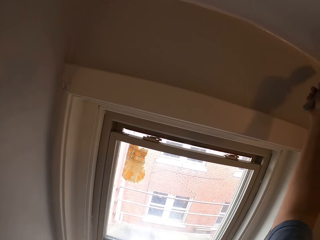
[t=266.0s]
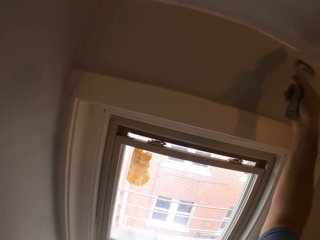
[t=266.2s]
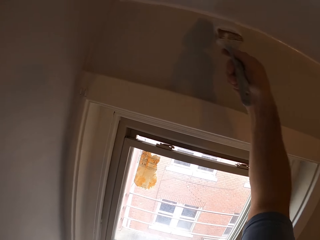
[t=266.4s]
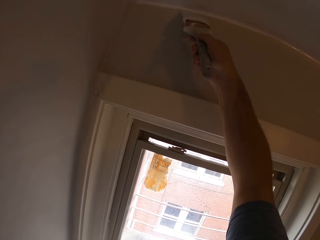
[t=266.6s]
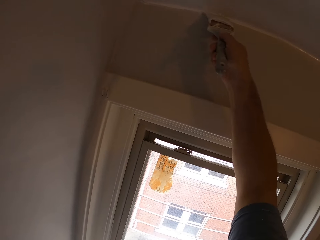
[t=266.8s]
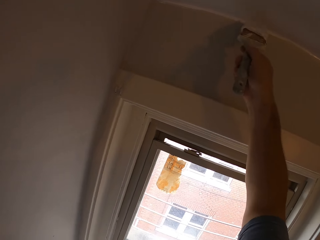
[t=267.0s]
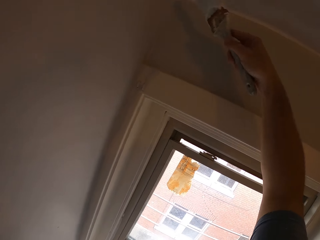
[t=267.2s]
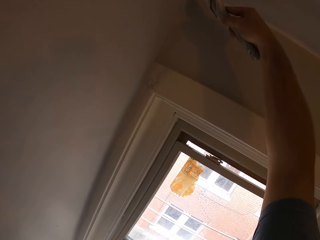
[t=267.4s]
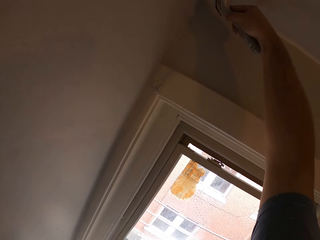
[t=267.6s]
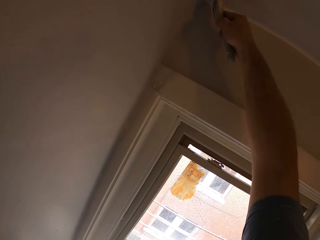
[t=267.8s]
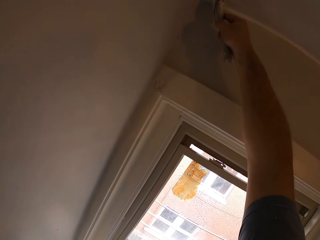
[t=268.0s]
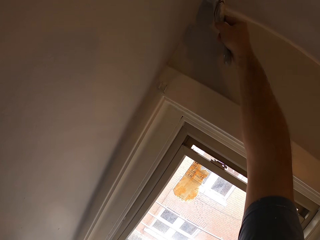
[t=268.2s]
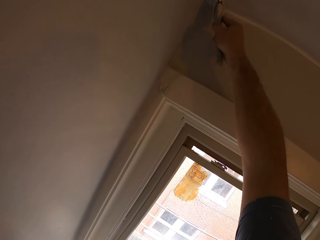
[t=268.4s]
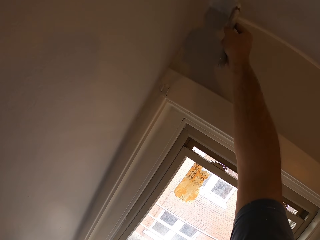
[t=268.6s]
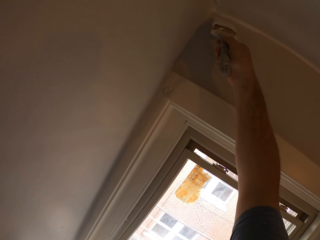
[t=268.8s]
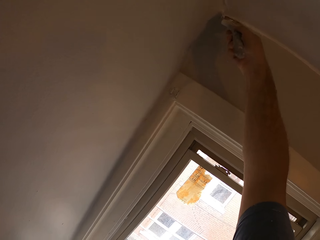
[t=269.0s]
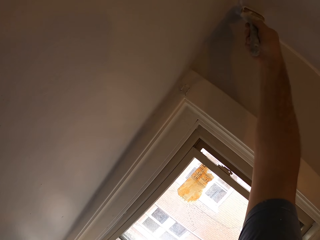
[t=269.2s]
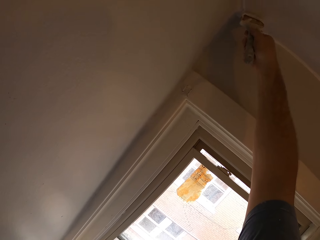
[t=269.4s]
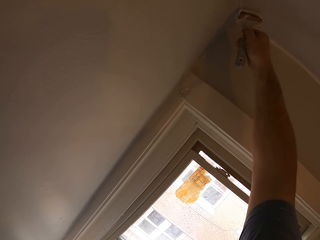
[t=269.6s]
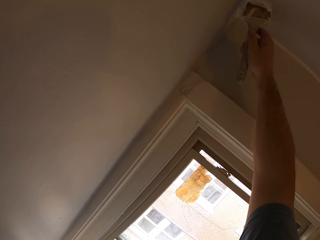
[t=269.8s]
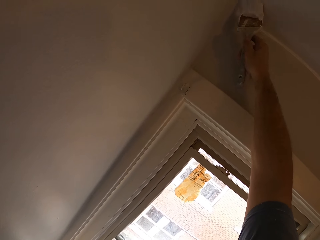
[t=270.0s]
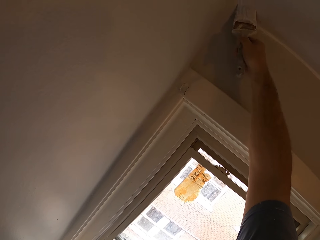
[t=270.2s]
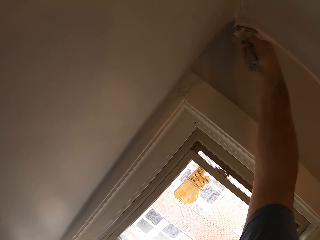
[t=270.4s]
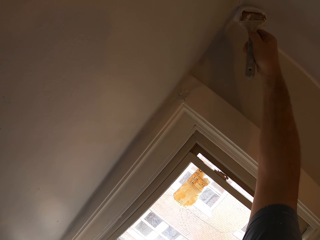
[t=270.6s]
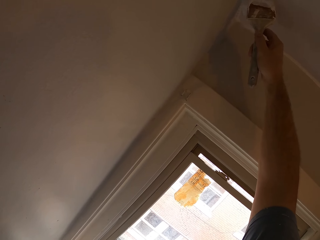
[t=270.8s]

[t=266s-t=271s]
The camera wearer paints the ceiling corner of a room with a paintbrush in his right hand.

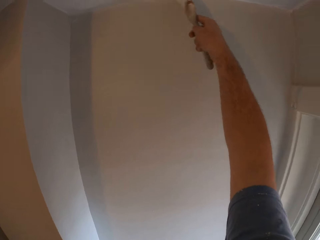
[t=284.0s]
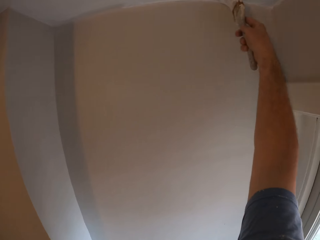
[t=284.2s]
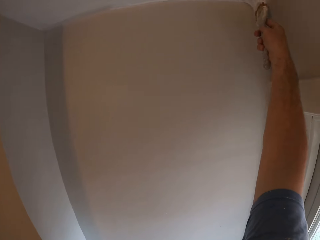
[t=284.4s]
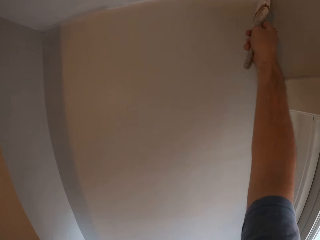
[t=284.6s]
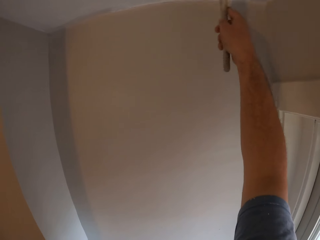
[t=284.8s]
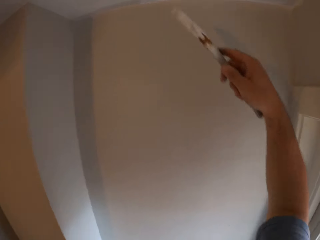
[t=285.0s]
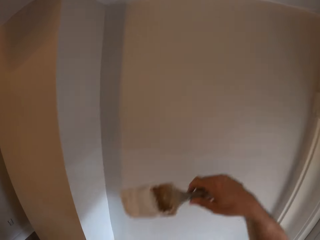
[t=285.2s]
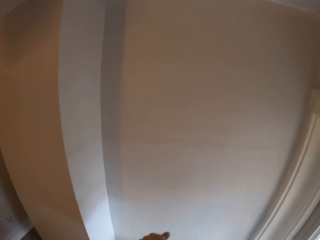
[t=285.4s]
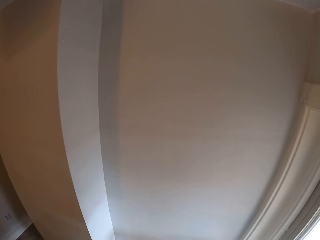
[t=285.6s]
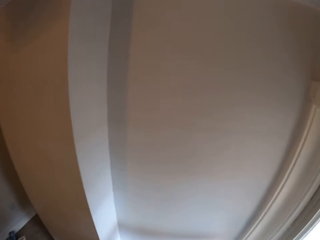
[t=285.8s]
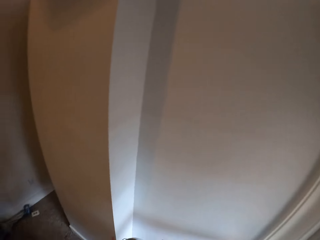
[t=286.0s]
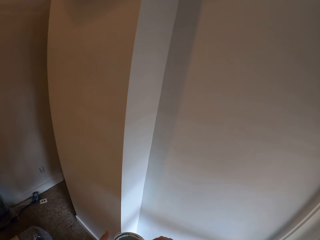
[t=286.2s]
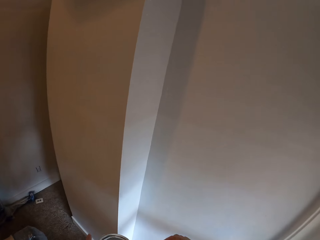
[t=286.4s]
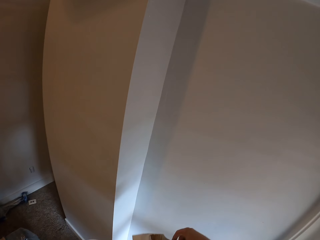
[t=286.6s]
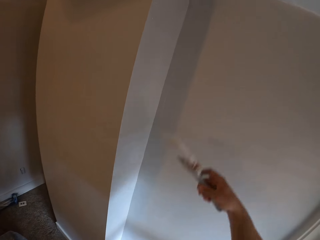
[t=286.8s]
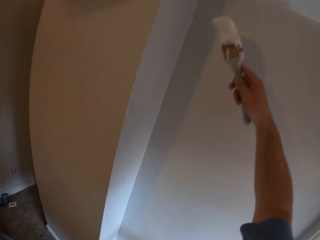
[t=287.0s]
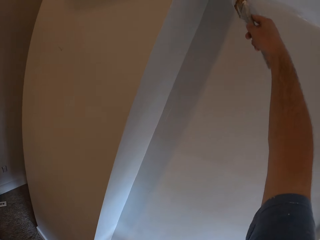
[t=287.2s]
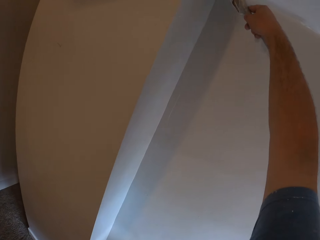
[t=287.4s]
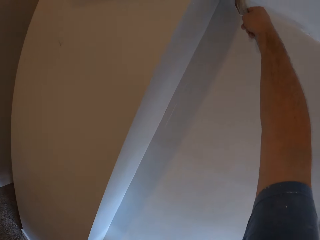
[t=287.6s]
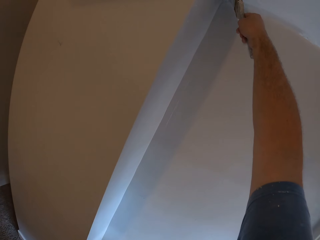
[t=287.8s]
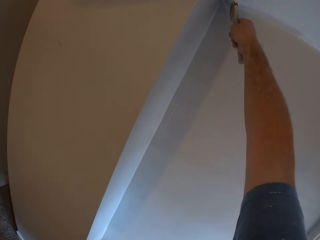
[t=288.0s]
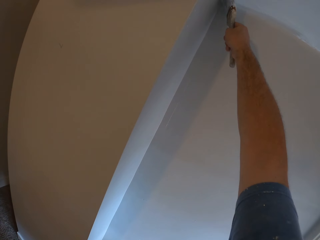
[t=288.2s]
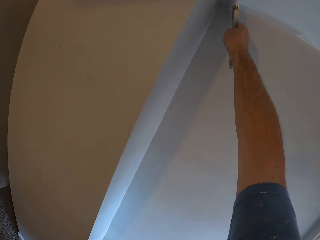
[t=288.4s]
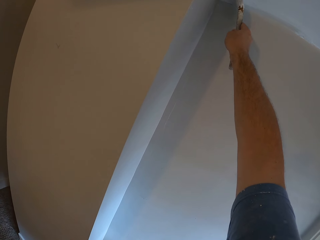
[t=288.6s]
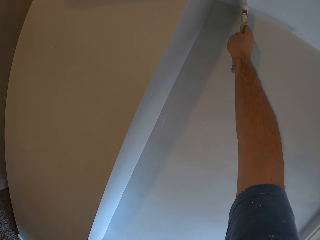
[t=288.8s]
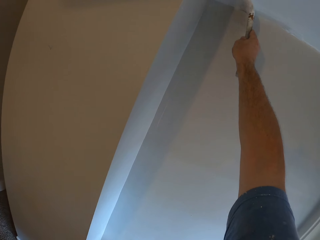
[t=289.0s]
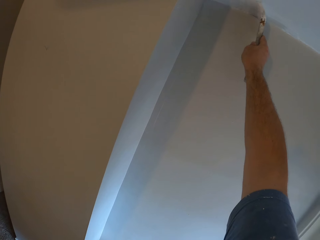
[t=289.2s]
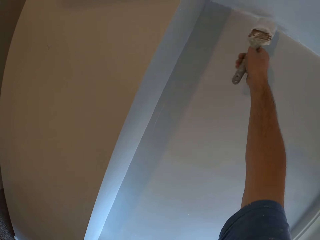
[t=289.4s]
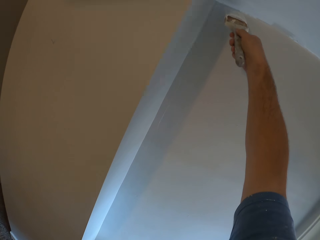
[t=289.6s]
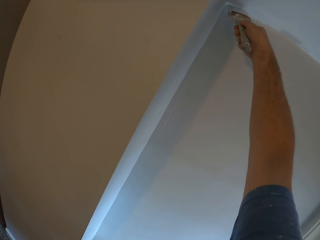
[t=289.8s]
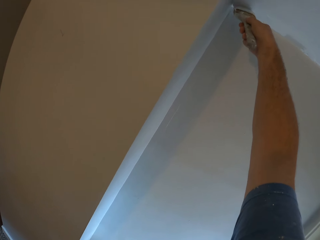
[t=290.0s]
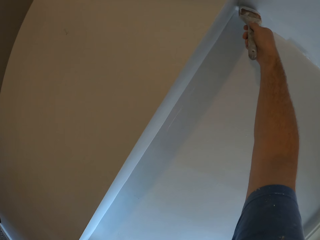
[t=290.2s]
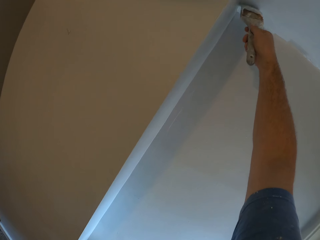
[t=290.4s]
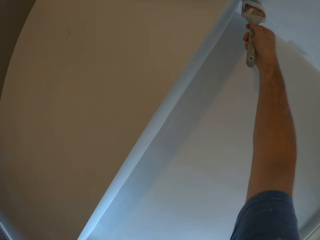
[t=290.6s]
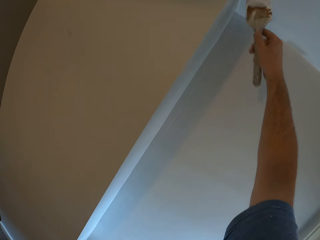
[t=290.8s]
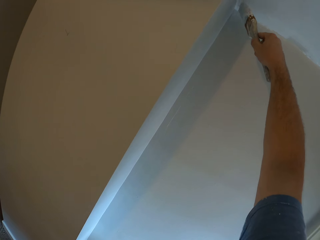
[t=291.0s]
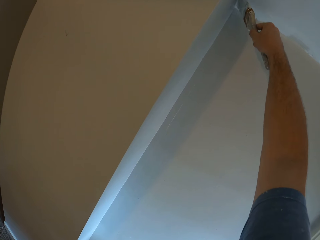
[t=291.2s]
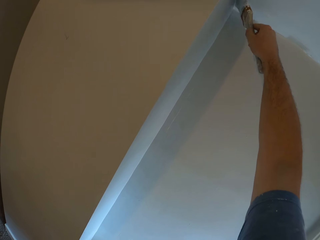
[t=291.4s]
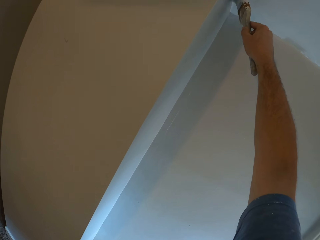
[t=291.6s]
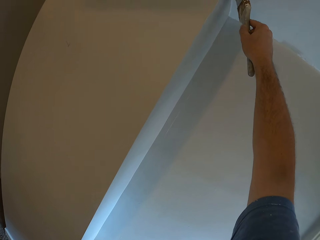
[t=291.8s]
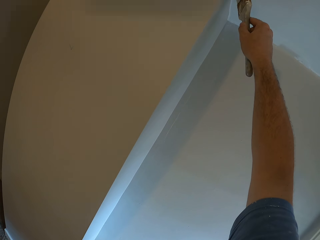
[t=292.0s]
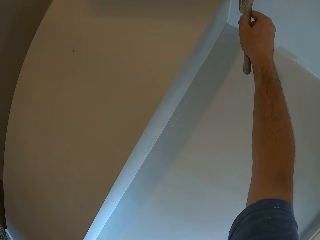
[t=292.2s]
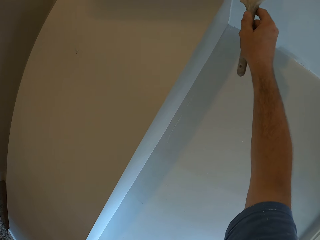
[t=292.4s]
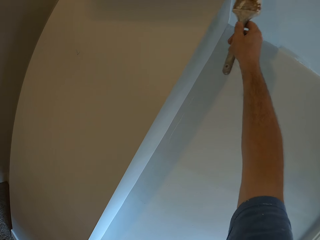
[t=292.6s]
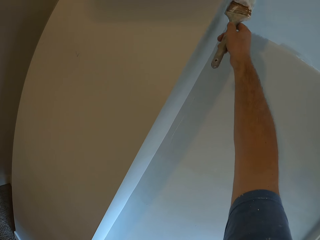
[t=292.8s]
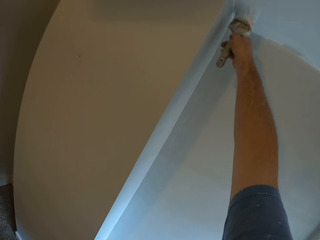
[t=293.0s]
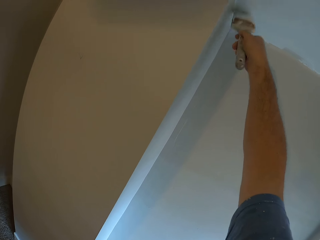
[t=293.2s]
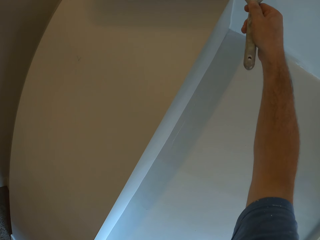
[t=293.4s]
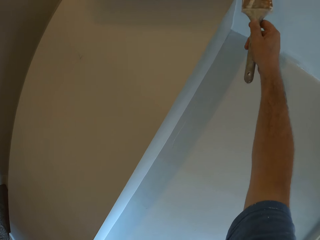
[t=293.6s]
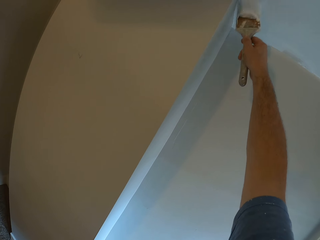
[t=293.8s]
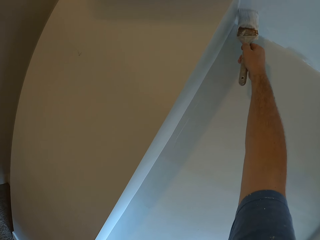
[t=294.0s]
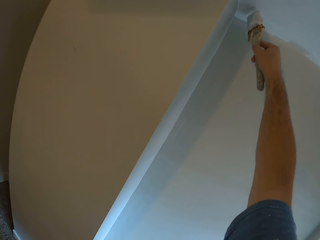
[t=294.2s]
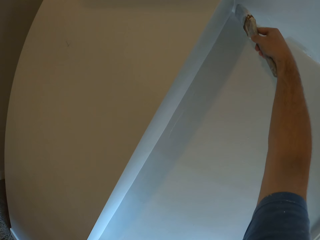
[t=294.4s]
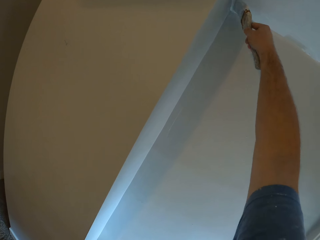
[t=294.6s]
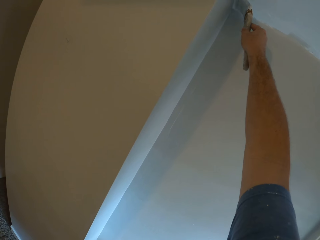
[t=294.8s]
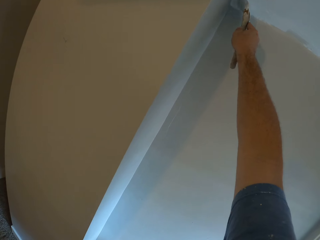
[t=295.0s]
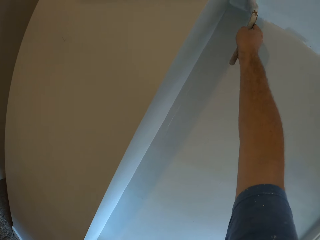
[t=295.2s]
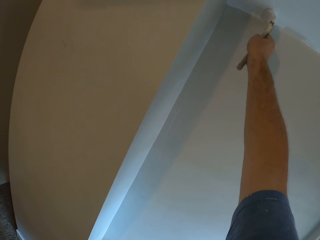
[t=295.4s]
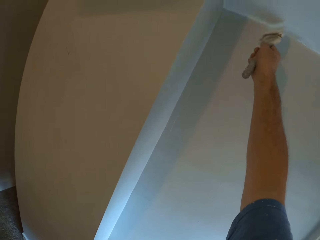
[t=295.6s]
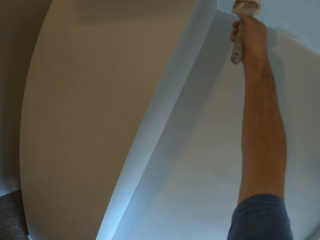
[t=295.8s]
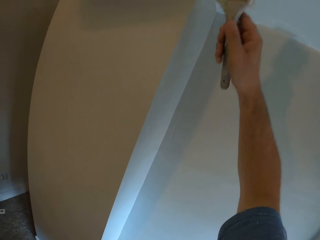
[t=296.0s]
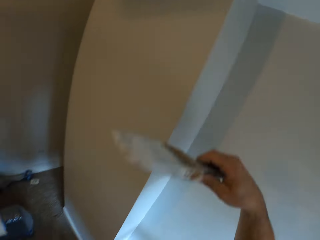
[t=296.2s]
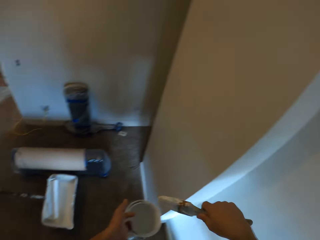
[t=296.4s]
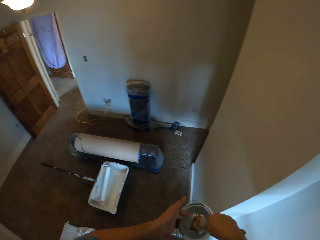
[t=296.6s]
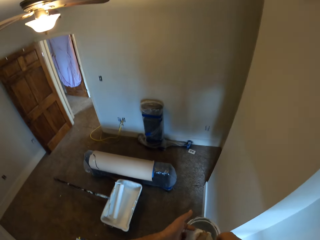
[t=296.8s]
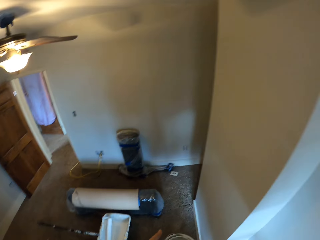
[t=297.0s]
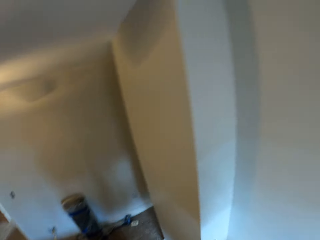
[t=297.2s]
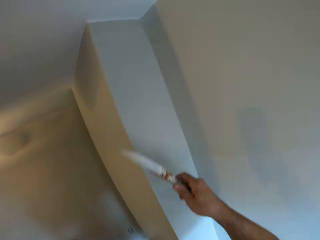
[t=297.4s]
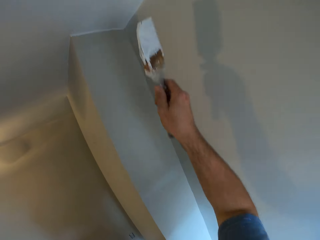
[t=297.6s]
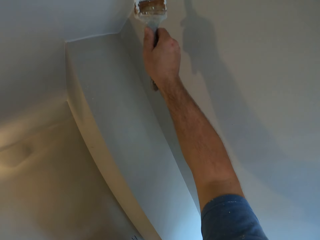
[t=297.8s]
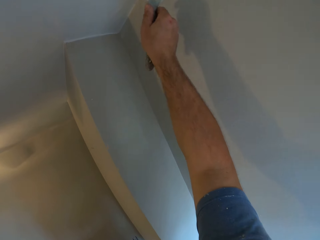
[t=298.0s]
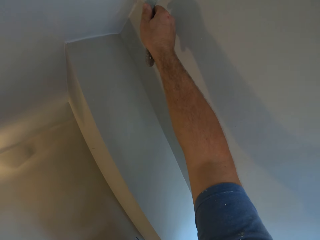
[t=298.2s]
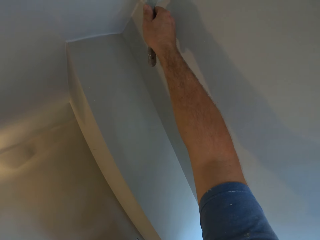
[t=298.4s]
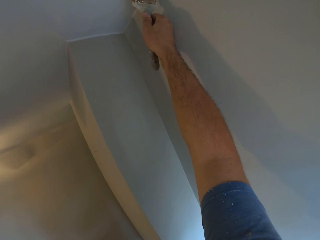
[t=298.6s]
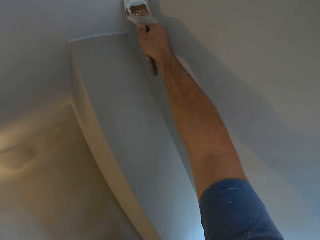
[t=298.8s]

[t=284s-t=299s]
The camera wearer dips the paintbrush into the paint container. They remove the paintbrush from the paint container. They paint the ceiling corners of the room using a paintbrush. They dip the paintbrush into the paint container. They remove the paintbrush from the paint container. They paint the ceiling corners of the room using a paintbrush.

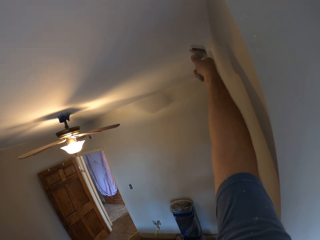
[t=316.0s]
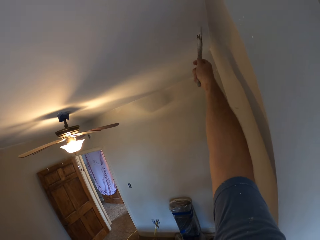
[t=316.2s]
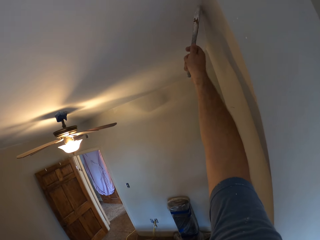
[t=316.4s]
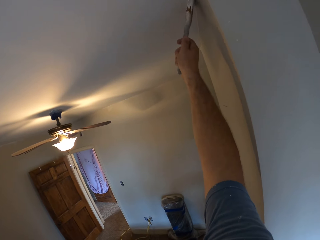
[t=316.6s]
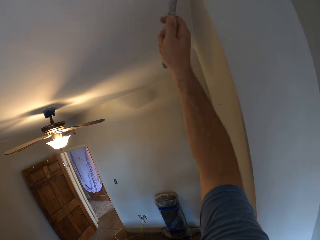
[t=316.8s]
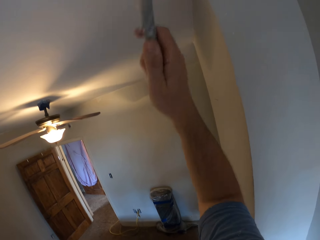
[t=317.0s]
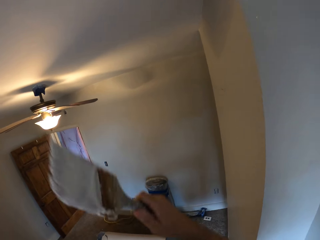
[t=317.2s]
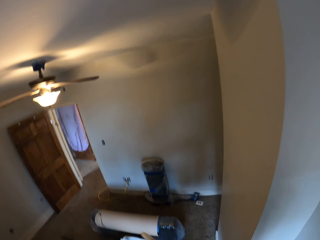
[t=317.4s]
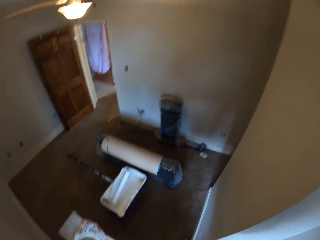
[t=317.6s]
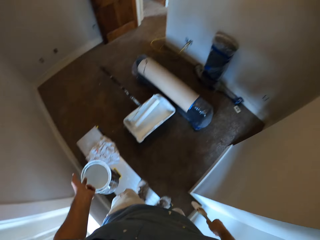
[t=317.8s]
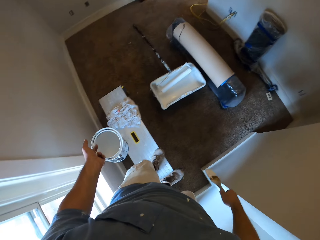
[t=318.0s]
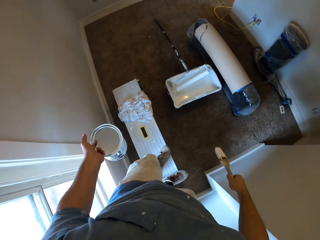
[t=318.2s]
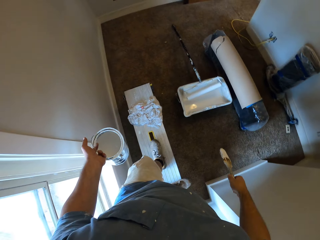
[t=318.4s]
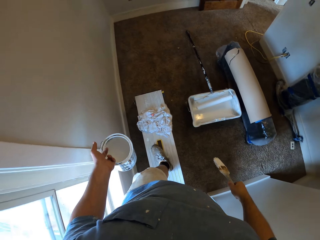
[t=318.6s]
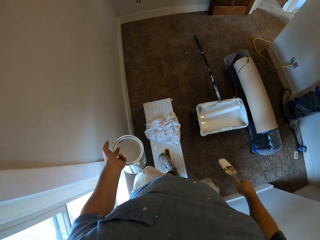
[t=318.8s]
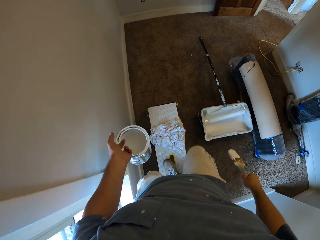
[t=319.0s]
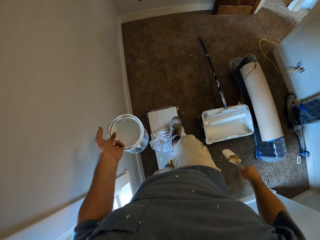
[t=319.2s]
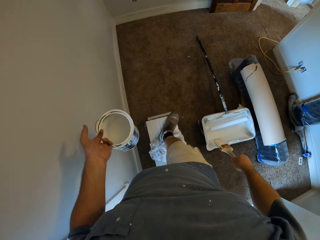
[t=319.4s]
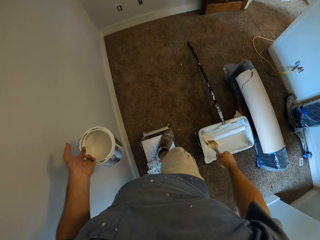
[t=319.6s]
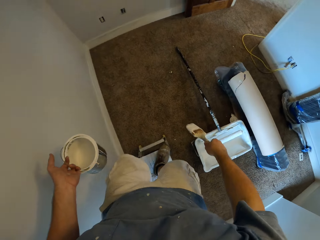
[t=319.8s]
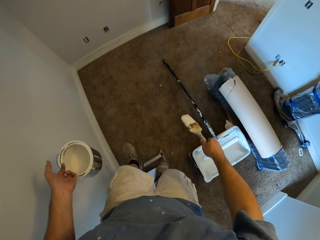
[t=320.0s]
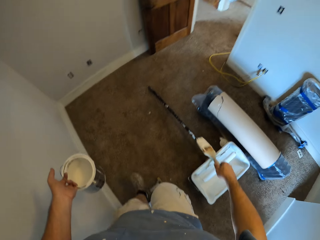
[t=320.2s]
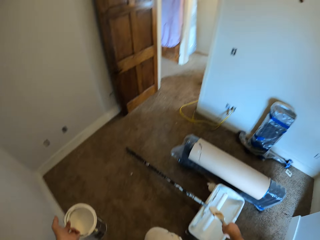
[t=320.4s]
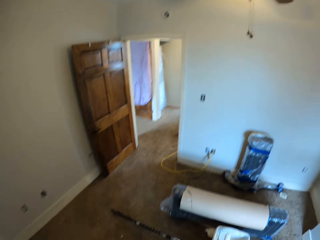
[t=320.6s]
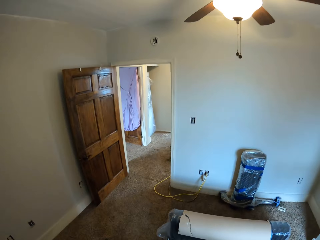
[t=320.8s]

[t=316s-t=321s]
The camera wearer stops painting the ceiling corner. They look down. They walk back on a step stool they stood on. They step down from the step stool.
